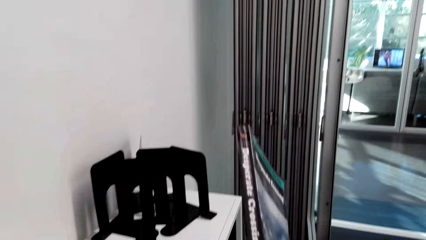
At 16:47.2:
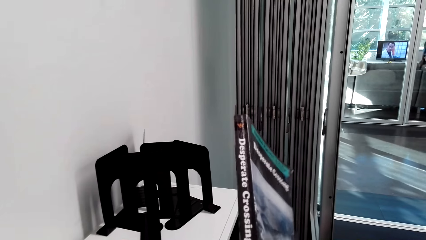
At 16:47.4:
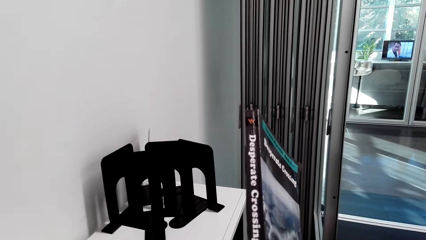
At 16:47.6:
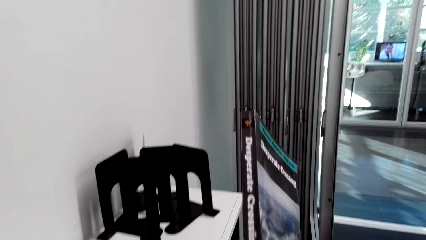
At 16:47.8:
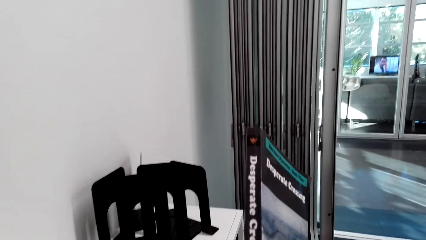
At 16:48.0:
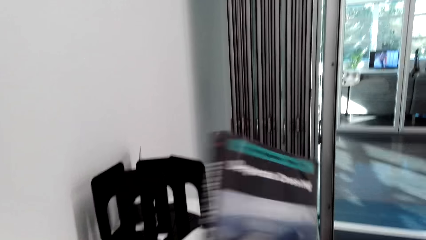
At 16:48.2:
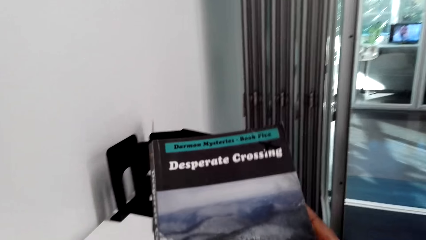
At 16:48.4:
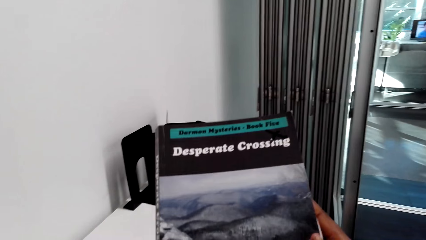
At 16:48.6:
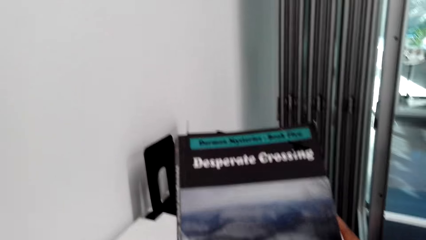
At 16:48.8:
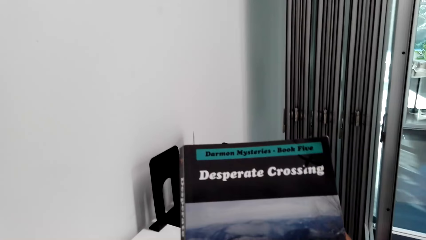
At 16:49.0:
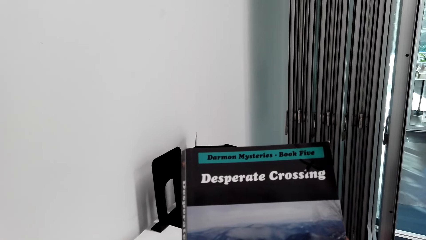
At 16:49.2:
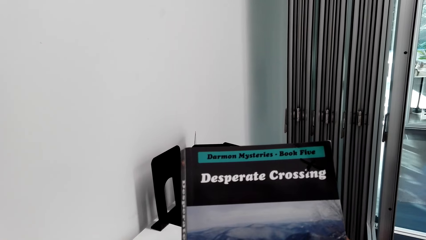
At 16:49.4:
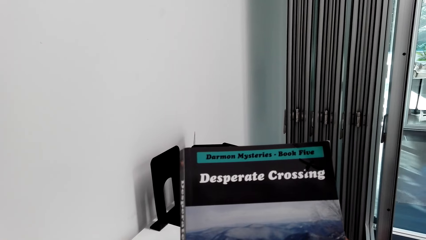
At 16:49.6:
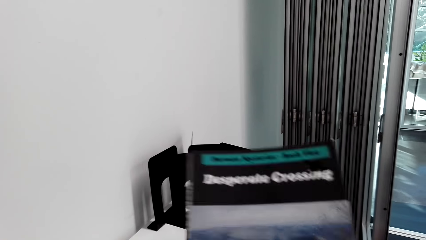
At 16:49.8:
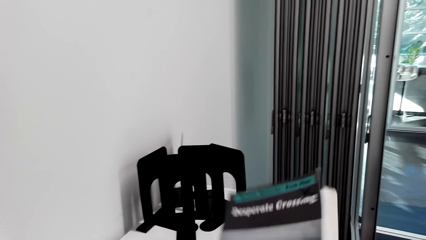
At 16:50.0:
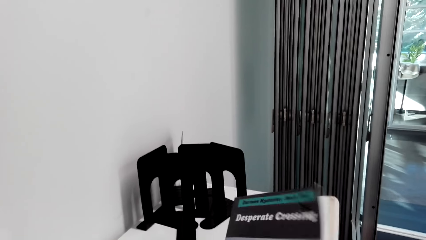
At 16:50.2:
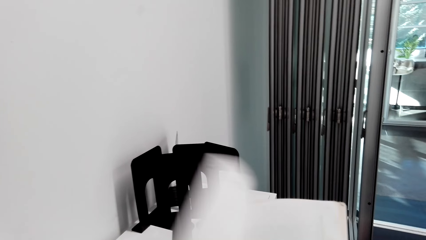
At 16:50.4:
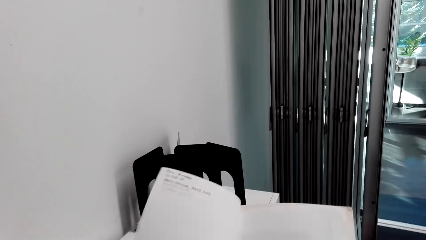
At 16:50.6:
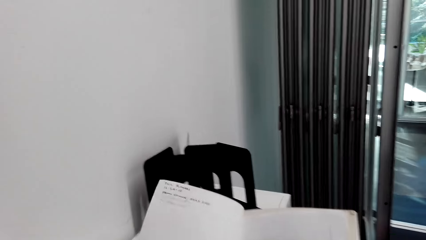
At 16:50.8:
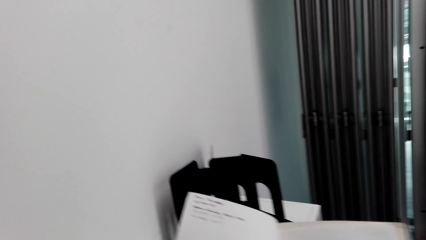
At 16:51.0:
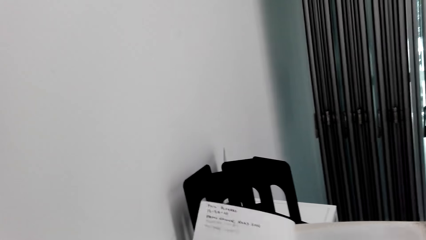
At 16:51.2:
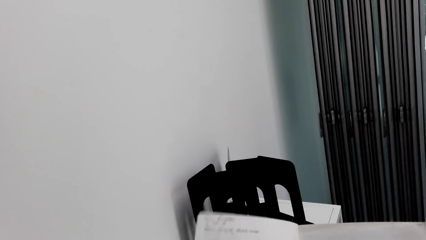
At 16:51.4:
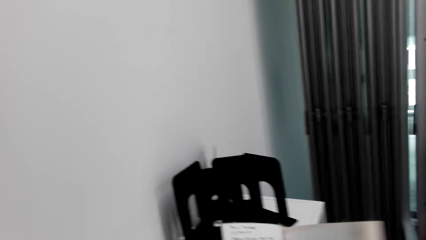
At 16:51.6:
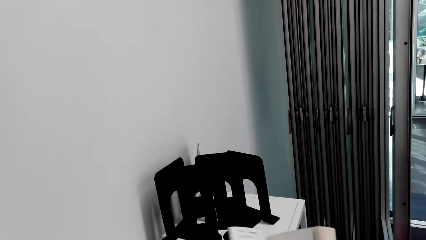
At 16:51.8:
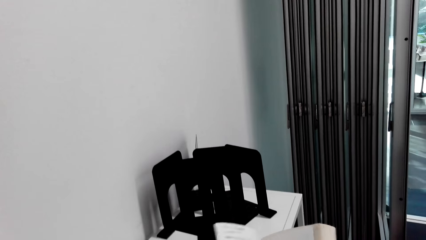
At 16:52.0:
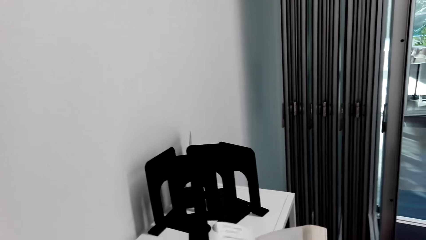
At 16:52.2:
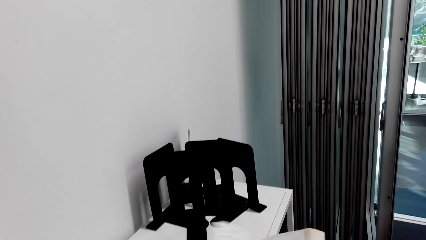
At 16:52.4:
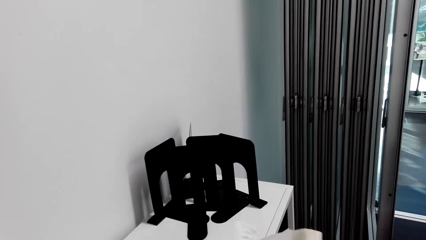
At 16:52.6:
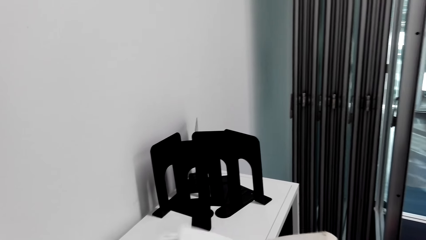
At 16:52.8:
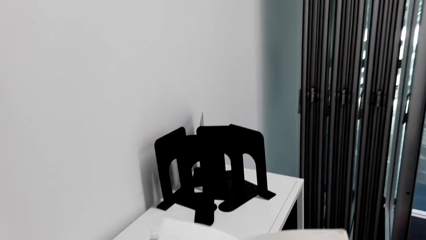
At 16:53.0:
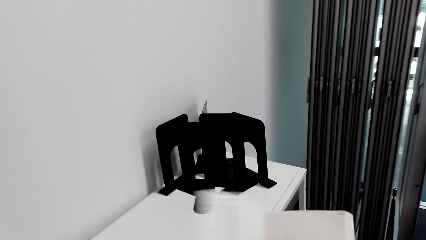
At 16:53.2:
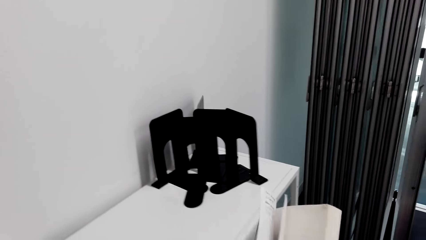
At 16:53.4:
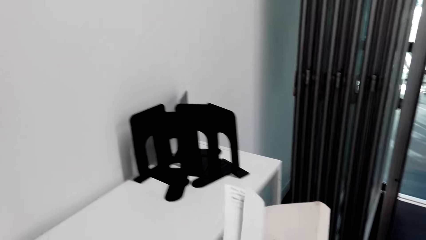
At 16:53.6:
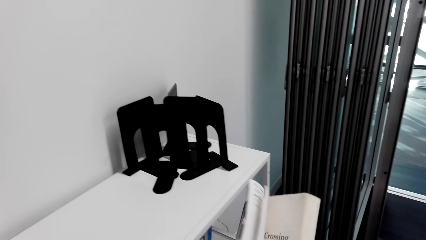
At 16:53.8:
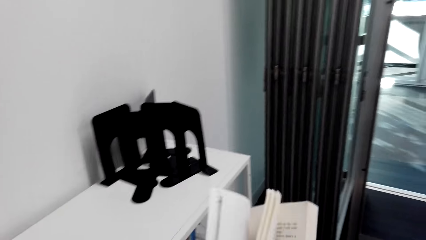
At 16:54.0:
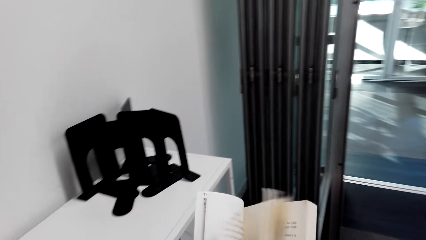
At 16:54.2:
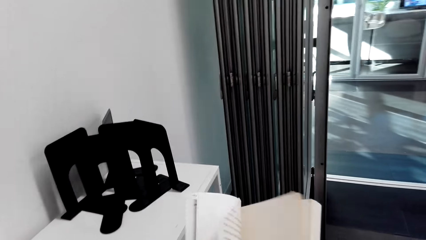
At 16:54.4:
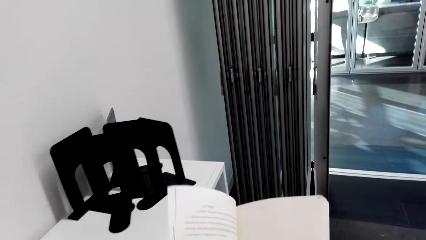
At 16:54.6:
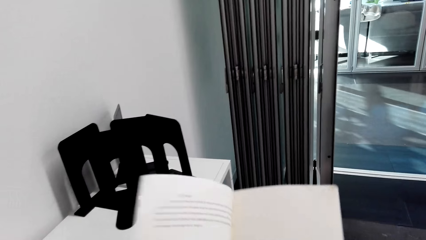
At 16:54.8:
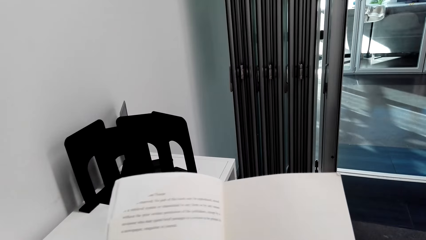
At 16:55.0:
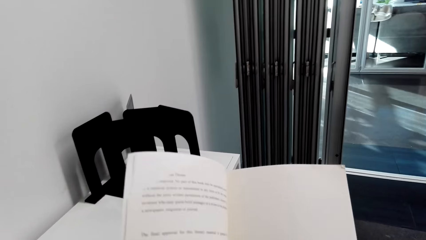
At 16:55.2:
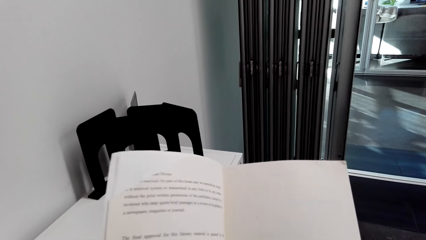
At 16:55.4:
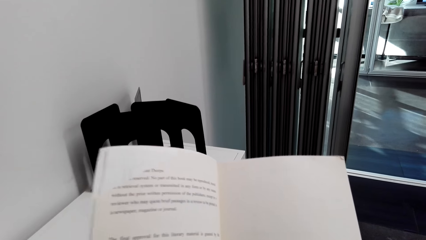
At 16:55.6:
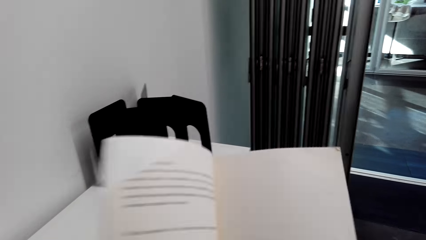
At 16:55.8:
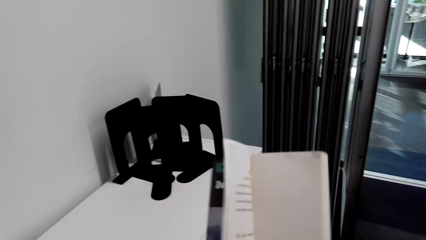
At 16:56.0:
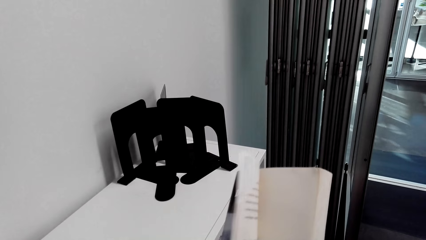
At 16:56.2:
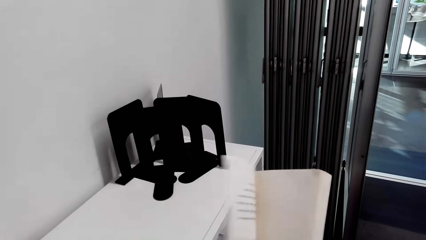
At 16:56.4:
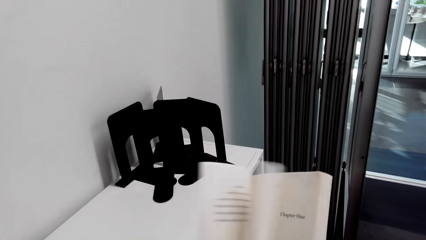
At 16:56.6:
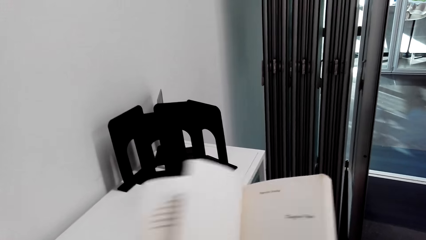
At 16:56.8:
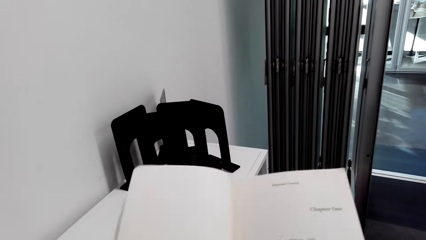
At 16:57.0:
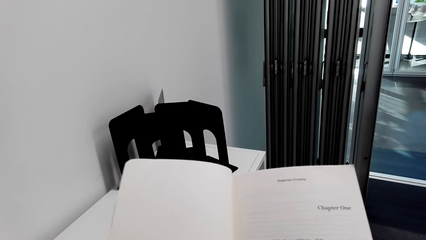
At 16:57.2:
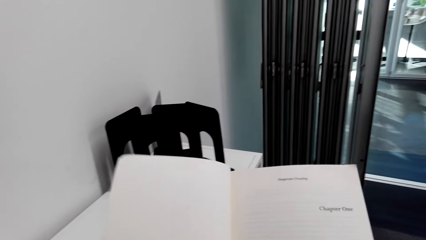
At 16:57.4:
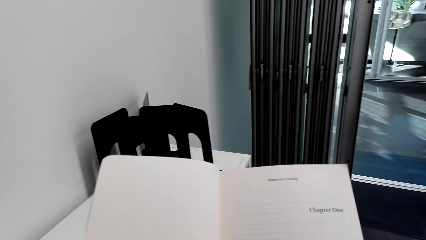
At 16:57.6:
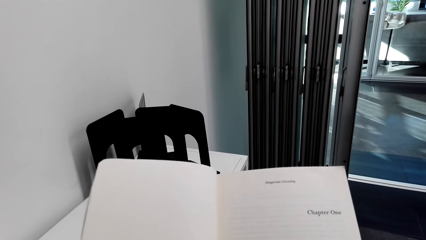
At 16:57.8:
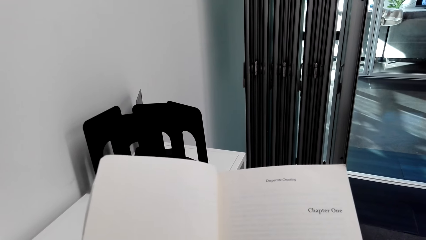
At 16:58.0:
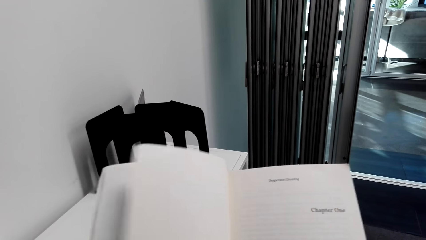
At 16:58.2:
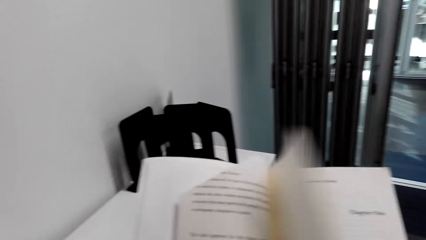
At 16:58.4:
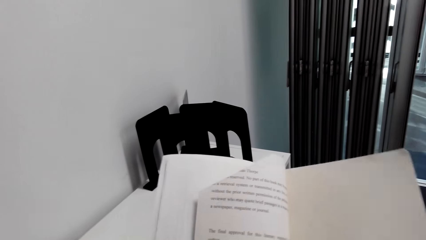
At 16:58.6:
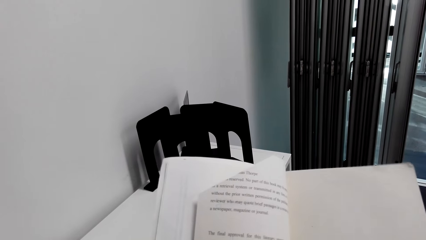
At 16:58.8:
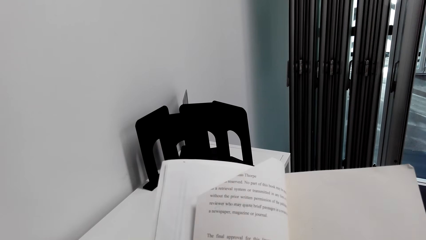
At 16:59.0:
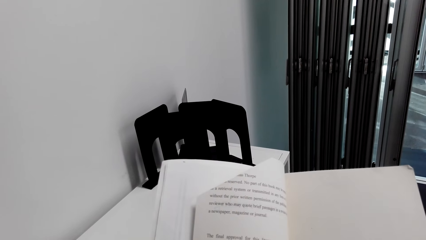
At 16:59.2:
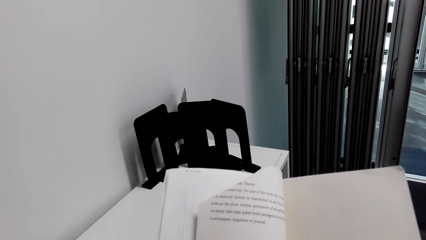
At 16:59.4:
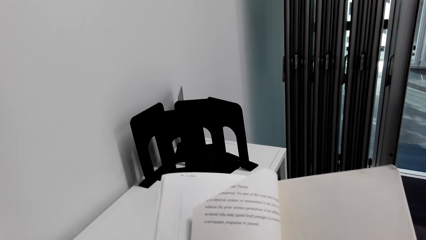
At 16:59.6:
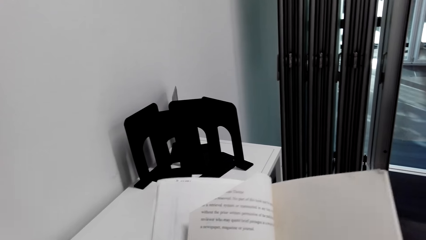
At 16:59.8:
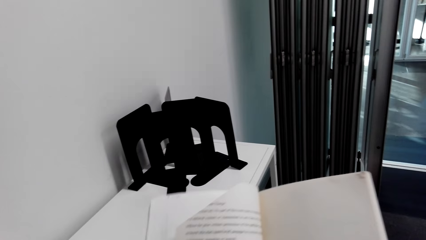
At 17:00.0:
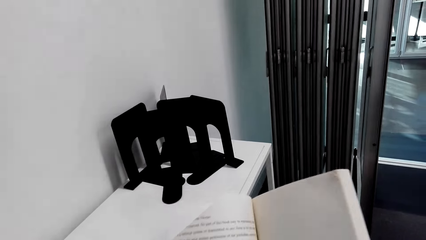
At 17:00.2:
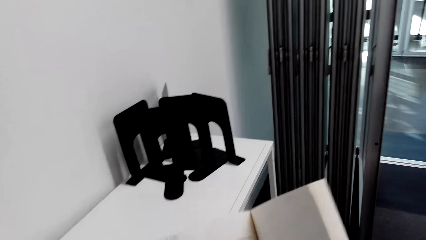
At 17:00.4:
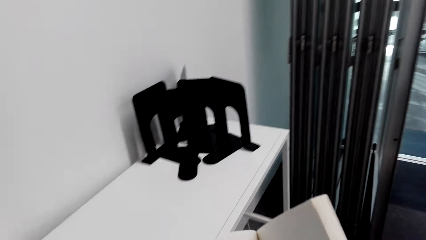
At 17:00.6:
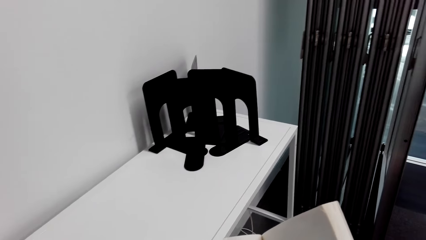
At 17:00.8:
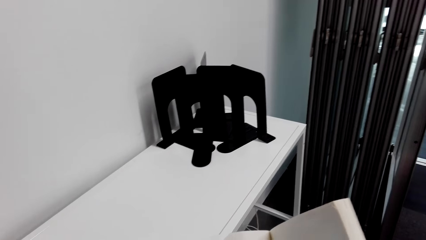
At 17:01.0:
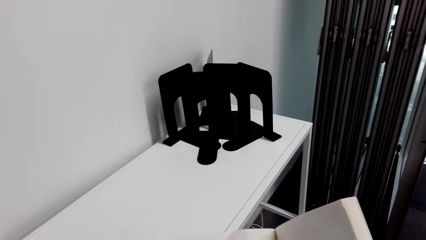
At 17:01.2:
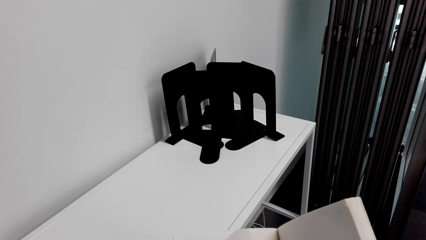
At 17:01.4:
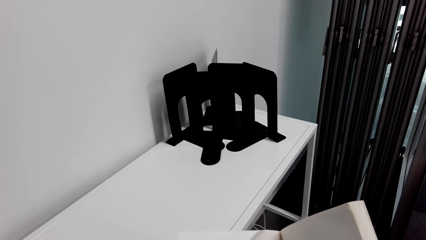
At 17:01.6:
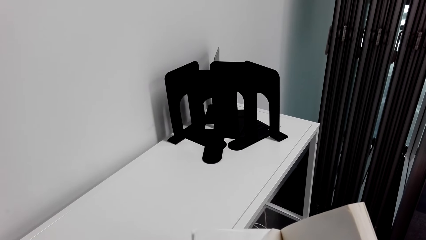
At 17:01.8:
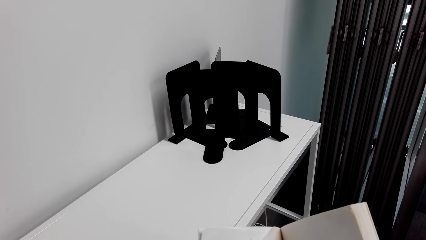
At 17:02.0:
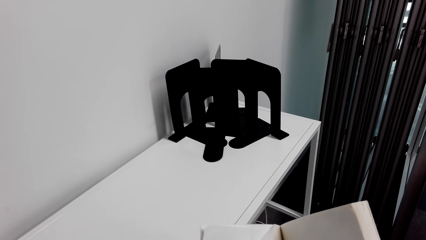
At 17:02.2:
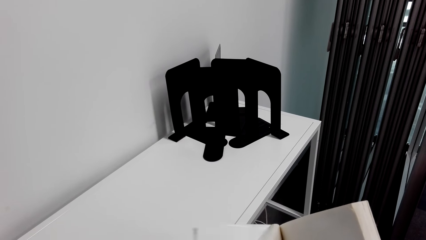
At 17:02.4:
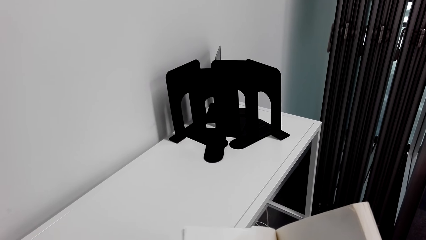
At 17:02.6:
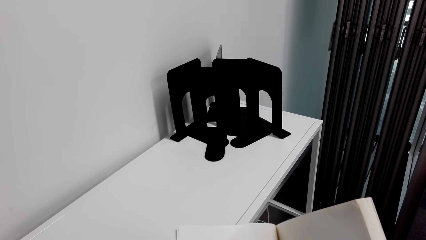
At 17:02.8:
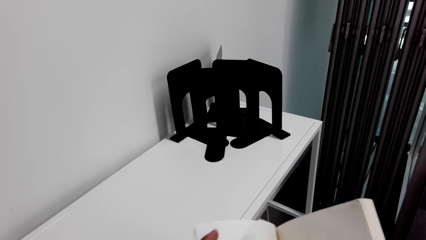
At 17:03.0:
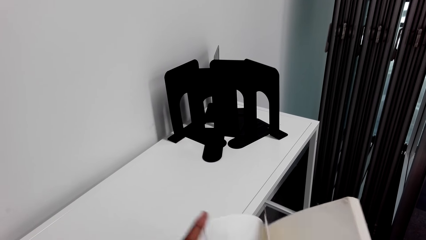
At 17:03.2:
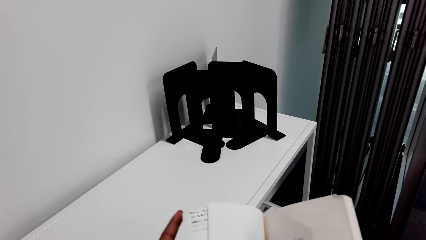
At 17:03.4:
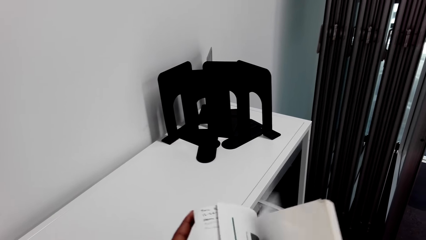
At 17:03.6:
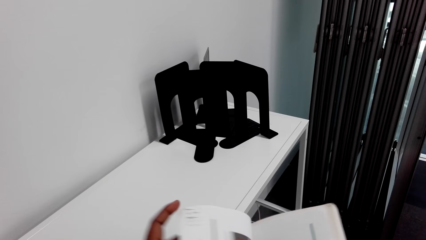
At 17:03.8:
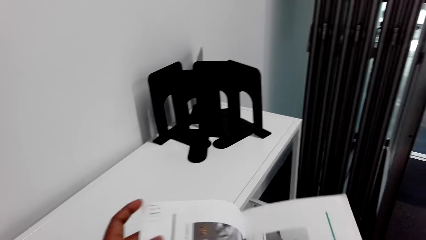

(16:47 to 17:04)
The camera wearer reads the novel's cover page. They hold the book with the right hand. They hold the book with both hands. They open the book with the left hand. They read the novel. They peruse the book with both hands. They read on the novel. They open the novel page. They read on the novel. They peruse through the novel. They read on the novel. They lower the novel. They read on the novel.
